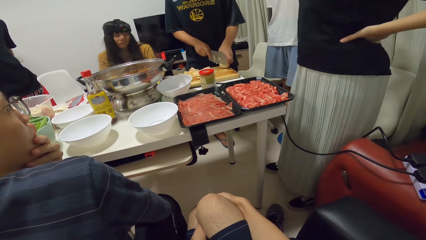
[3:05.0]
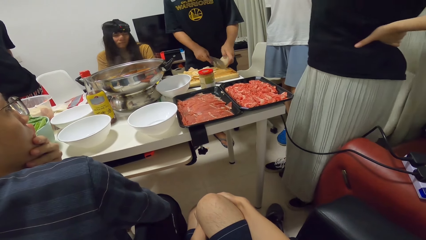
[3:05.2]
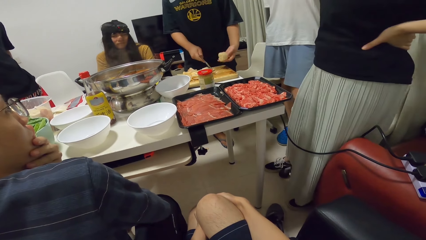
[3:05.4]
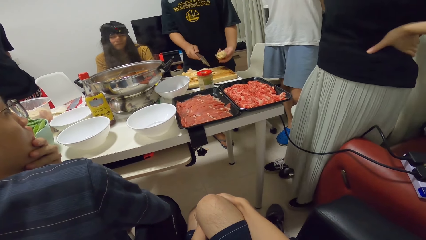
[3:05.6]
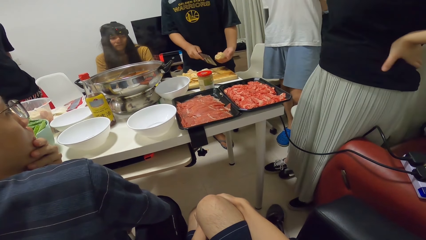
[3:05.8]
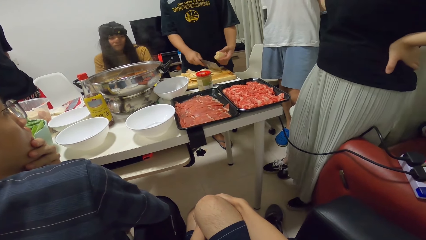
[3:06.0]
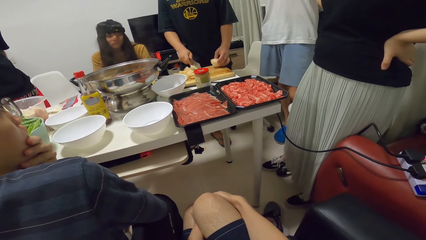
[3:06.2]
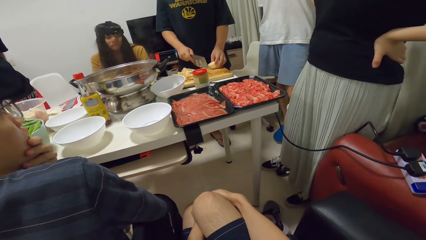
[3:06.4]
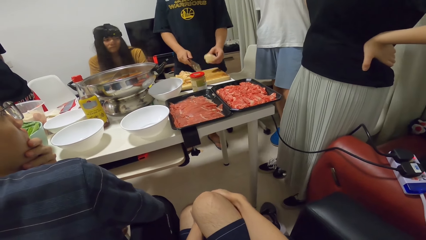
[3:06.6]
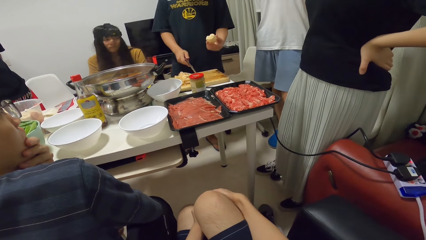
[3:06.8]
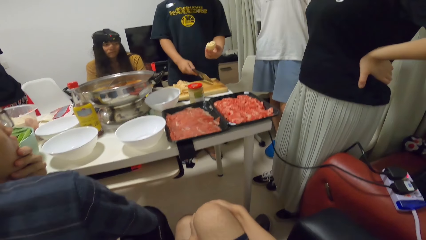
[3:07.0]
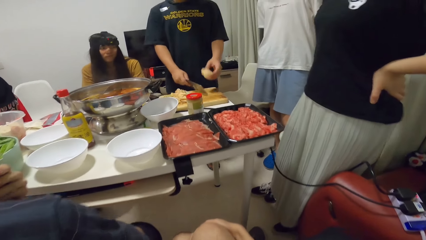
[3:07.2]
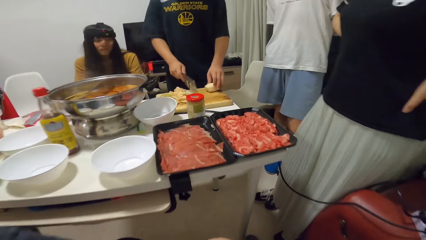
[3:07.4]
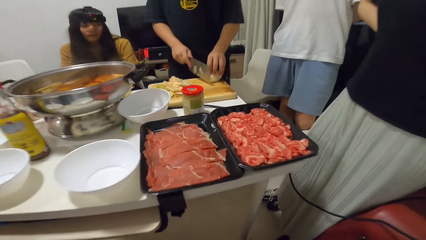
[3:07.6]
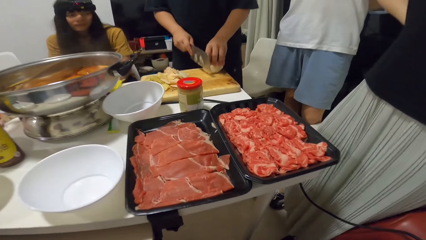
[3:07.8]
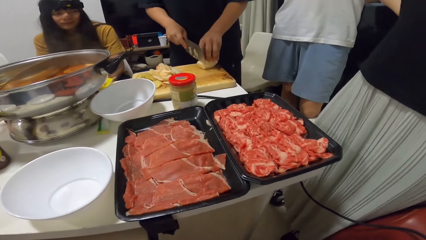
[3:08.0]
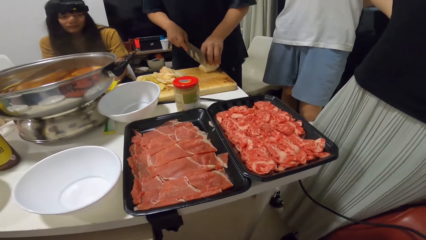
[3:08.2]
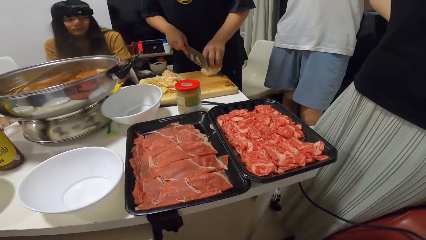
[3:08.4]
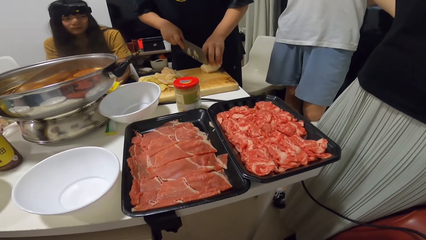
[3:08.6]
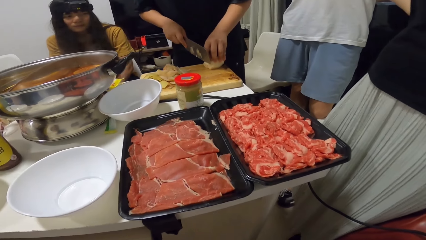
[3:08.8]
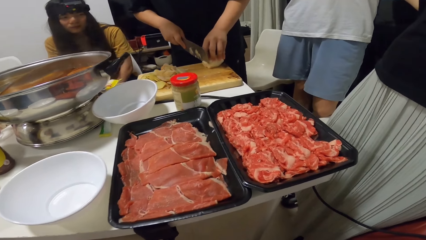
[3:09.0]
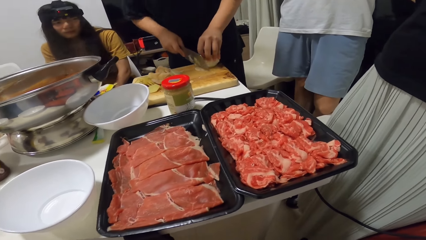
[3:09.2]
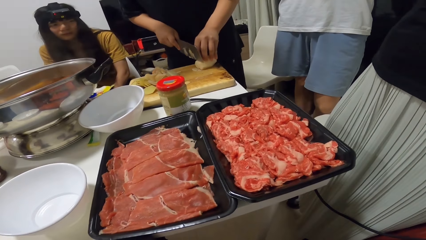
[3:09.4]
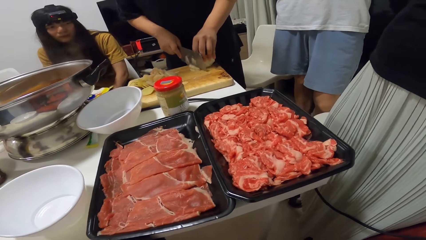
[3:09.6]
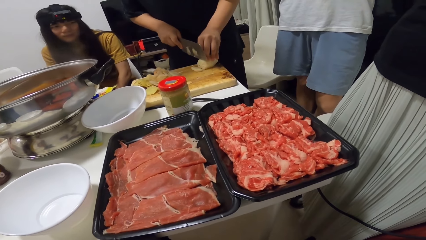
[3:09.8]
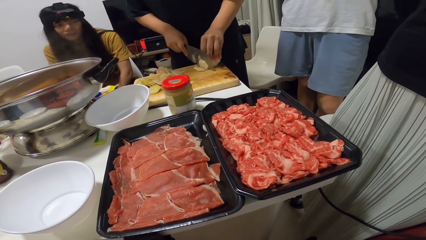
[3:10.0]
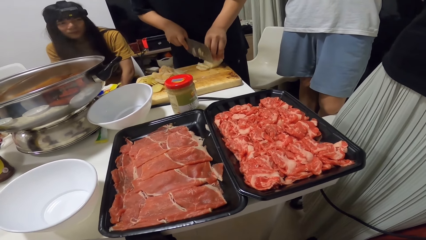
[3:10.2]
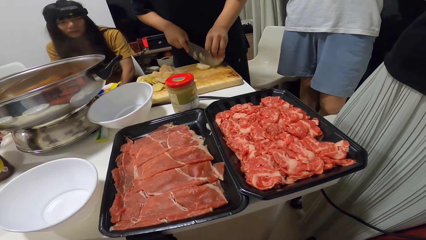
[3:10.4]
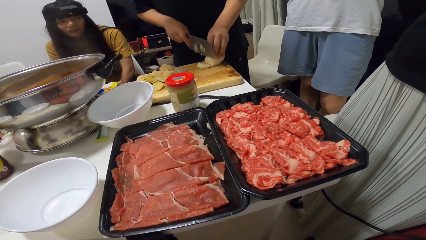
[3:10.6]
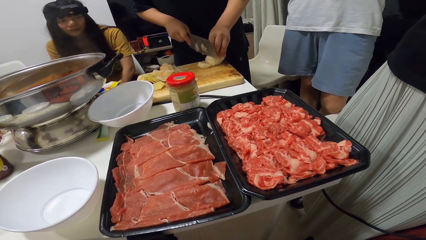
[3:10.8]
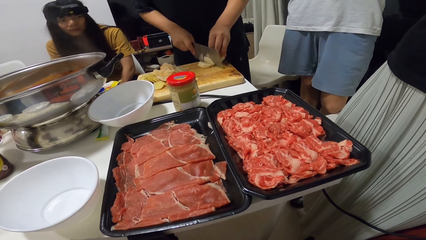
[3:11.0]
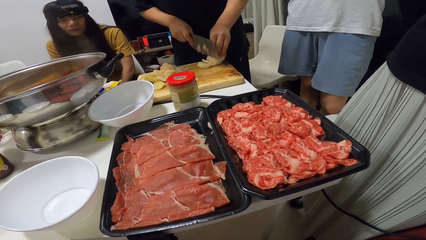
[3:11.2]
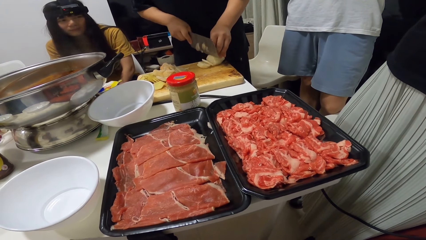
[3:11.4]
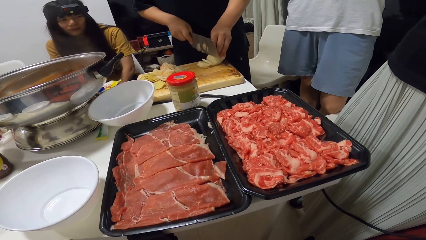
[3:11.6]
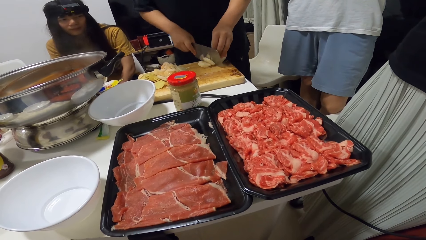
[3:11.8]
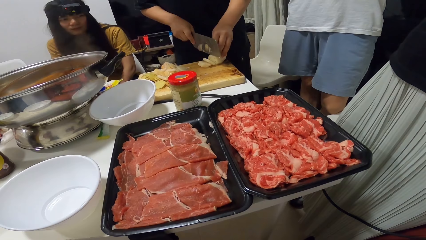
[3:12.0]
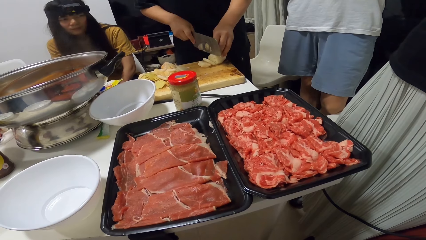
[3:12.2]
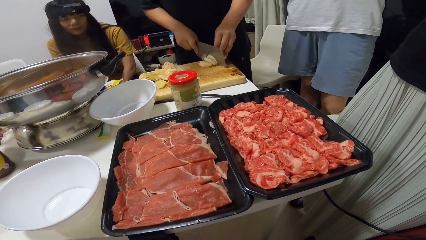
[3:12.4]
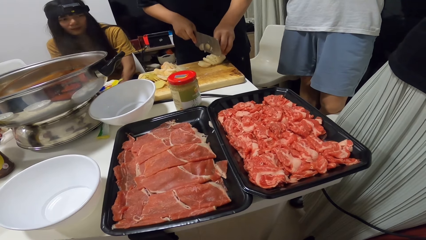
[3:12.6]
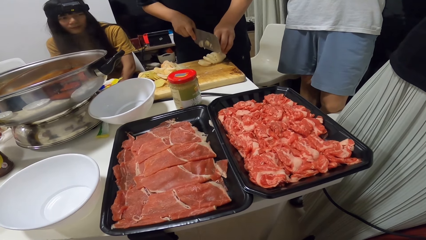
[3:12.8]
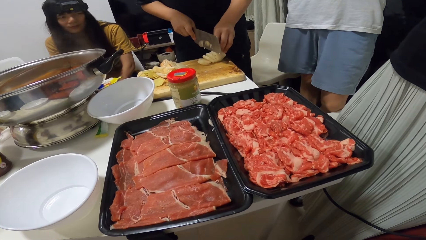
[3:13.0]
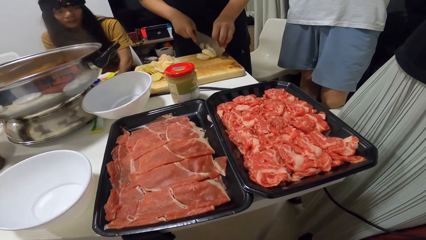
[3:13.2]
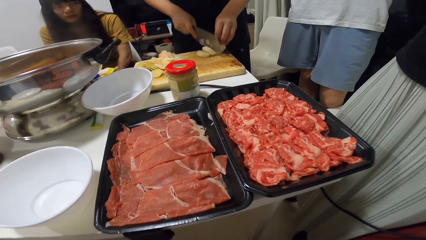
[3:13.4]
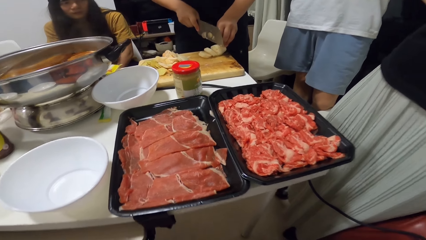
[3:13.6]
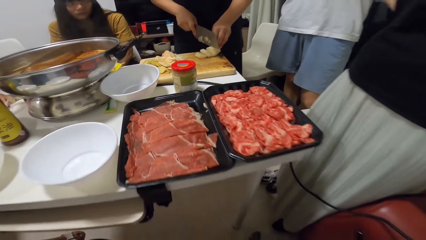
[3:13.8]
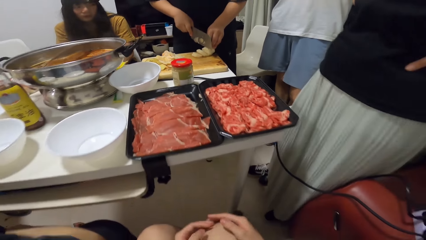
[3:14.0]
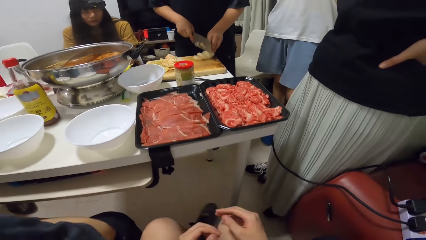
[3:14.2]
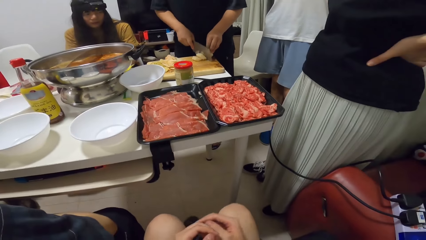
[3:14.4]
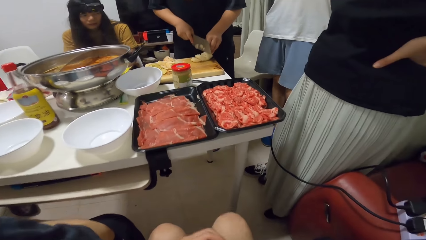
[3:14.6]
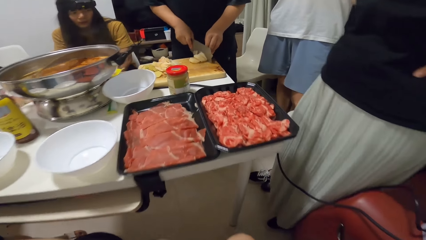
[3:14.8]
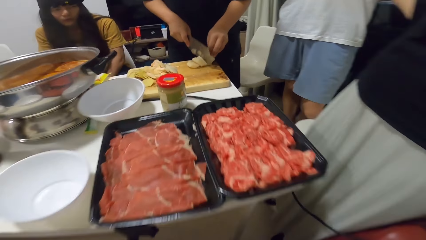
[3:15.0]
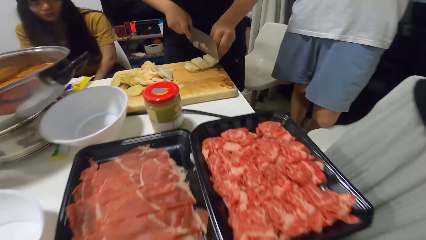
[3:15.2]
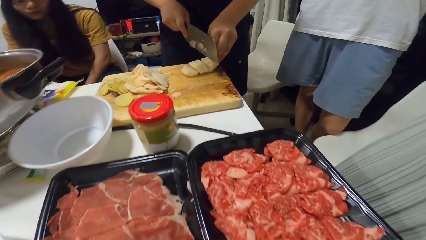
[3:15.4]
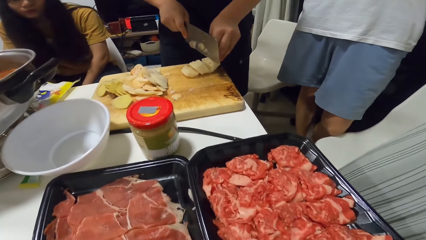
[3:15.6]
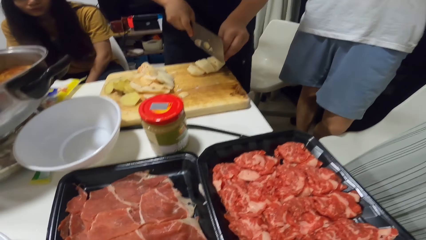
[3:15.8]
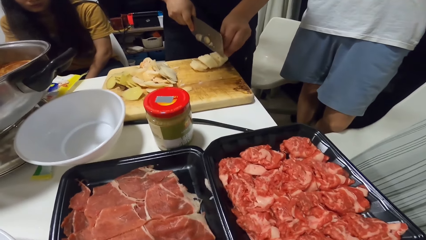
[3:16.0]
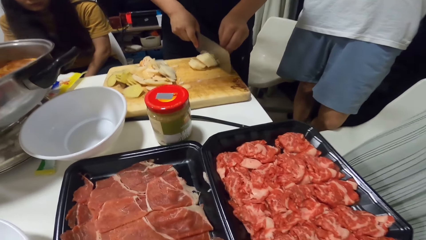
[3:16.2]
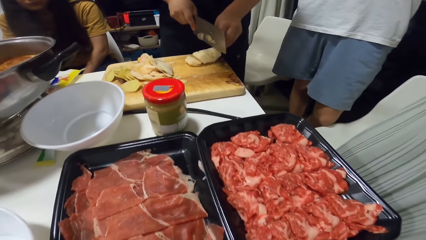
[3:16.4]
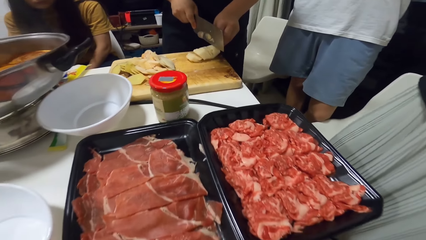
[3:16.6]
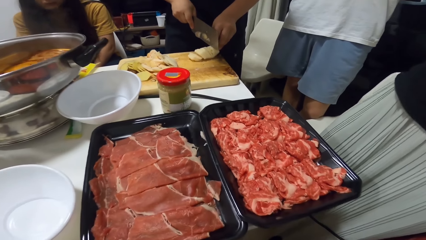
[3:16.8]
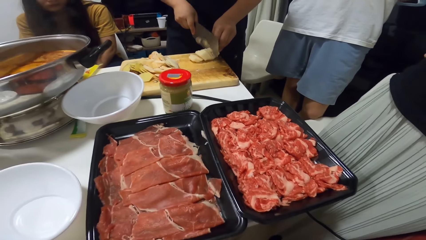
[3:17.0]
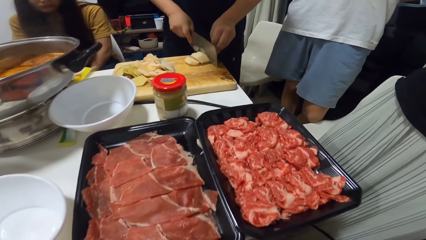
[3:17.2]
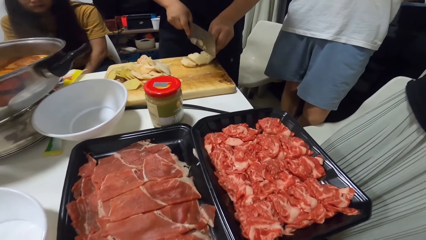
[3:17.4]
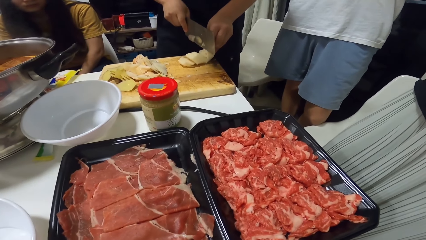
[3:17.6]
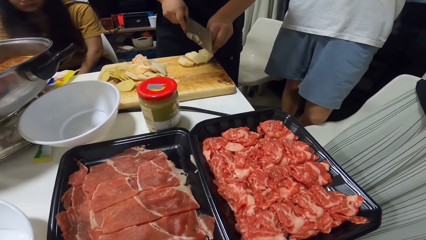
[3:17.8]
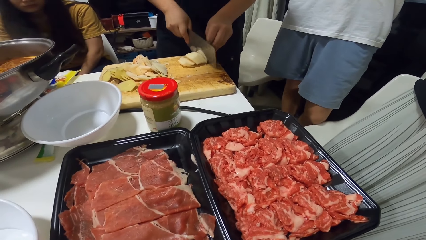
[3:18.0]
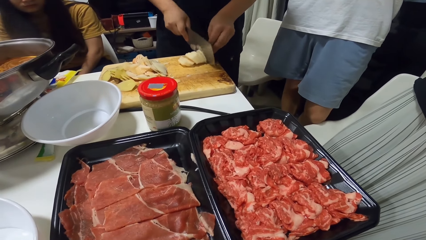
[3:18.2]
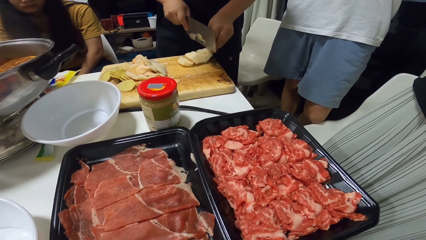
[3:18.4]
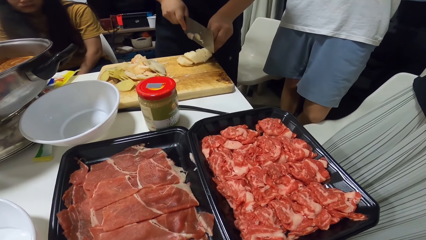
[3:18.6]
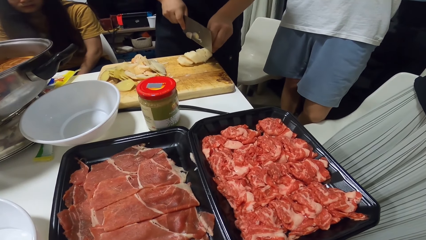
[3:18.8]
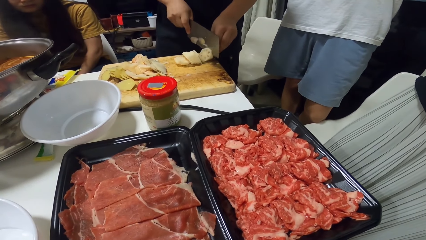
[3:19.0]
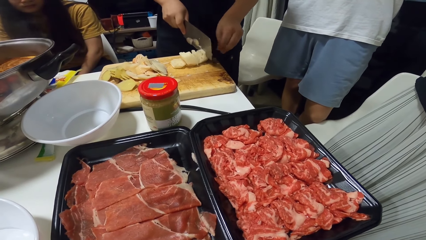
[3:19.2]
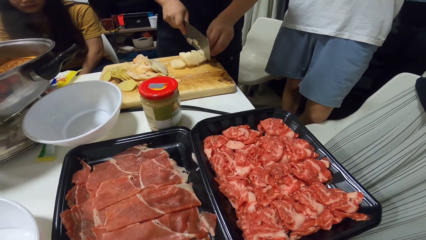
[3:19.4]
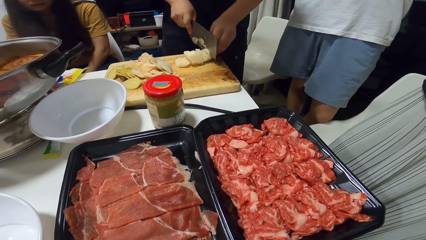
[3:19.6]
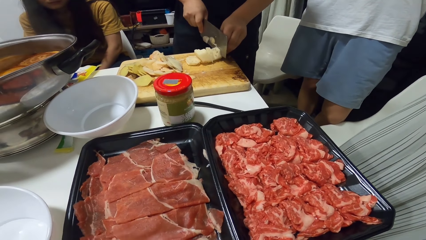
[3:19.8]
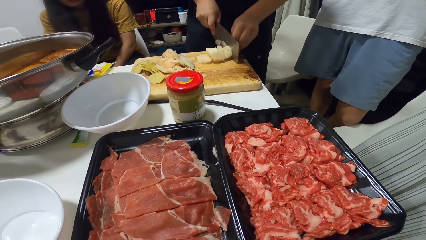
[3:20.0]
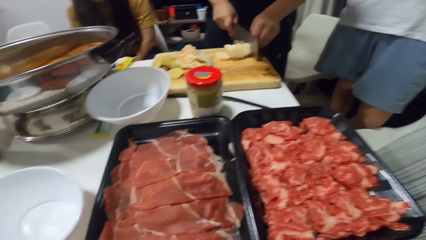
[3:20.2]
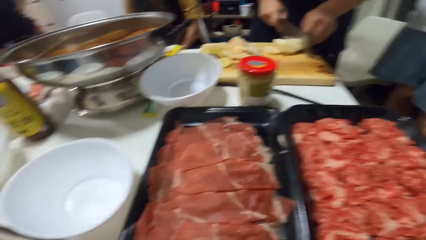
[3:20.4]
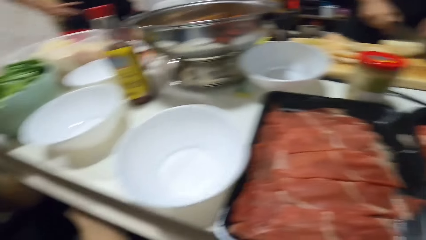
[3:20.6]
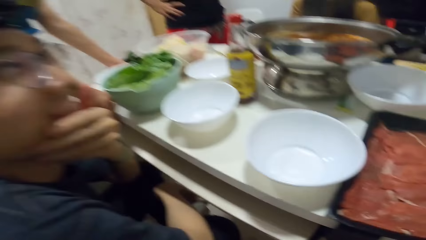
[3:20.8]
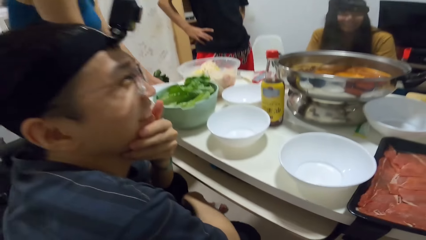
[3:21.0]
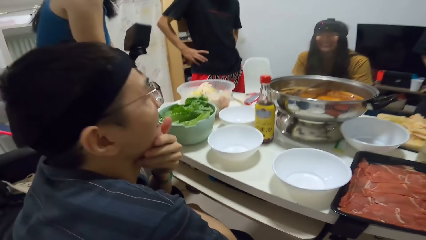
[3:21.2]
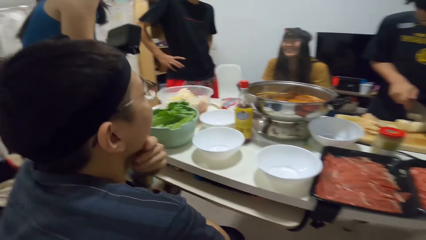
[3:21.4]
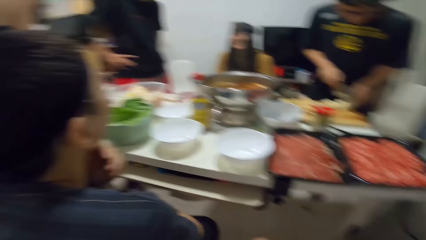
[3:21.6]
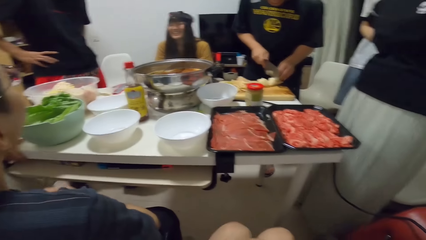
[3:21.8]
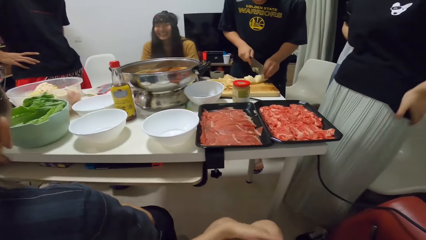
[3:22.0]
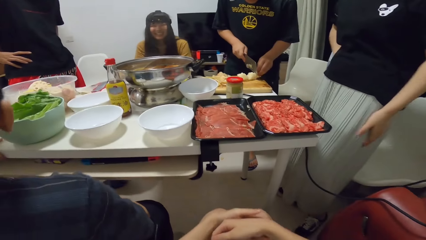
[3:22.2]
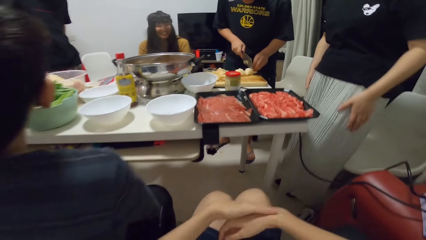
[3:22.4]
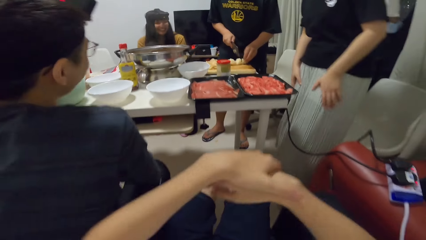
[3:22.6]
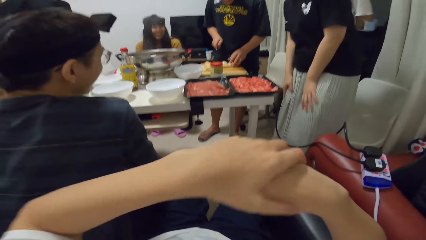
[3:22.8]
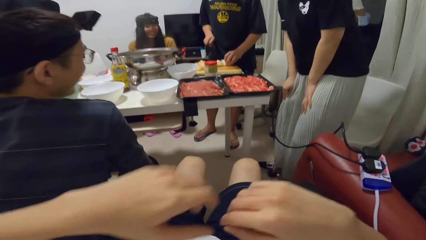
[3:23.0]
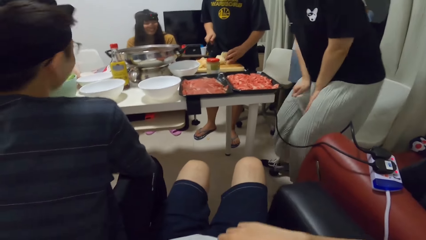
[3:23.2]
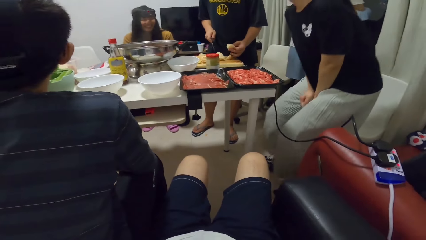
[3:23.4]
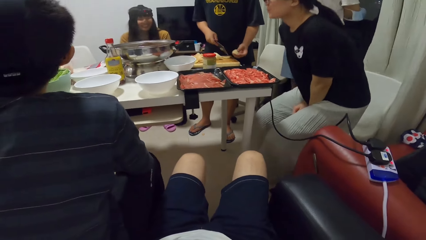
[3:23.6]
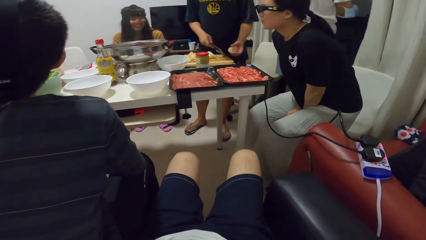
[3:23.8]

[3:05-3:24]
A man adjusts the potato, pushes the Irish pieces on the chopping board with the knife, lifts the potato from the chopping board, and pushes the Irish pieces on the chopping board with the knife. The camera wearer puts the hands on his knees. The man cuts the Irish potato on the chopping board with the knife. The camera wearer moves his body. He leans on the chair. A person sits on the chair.
